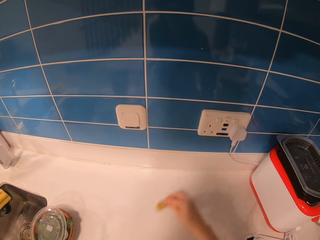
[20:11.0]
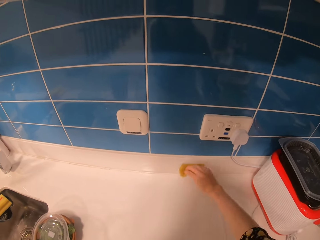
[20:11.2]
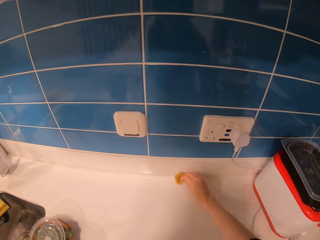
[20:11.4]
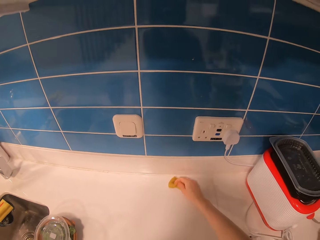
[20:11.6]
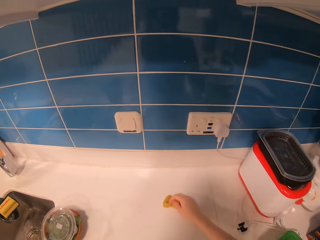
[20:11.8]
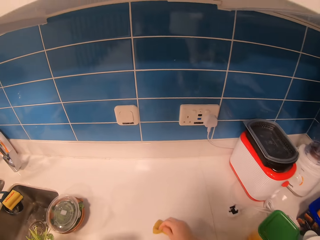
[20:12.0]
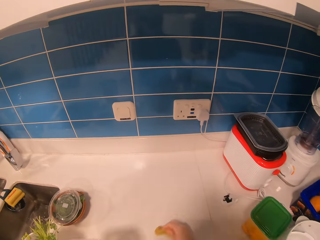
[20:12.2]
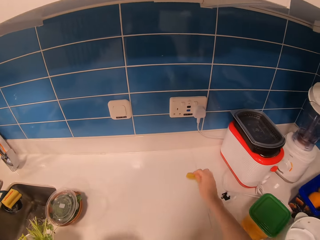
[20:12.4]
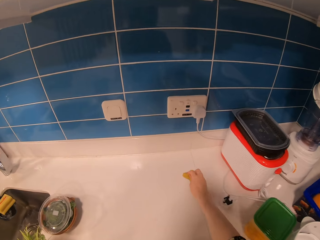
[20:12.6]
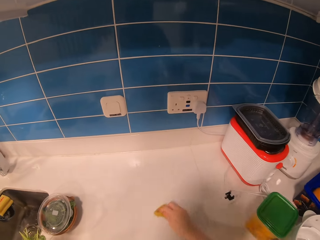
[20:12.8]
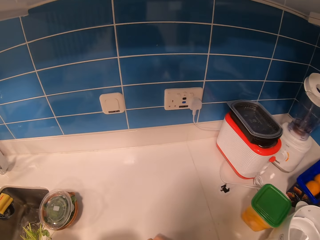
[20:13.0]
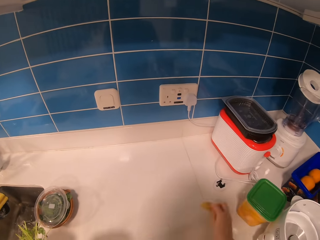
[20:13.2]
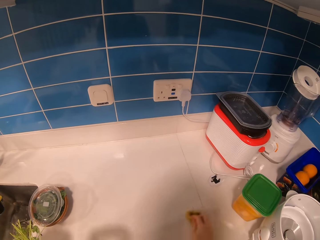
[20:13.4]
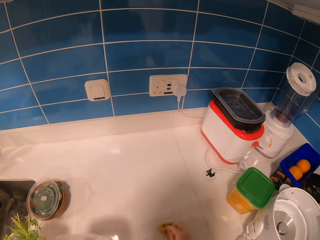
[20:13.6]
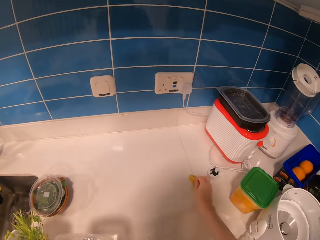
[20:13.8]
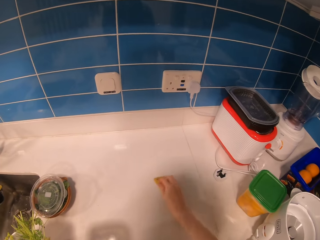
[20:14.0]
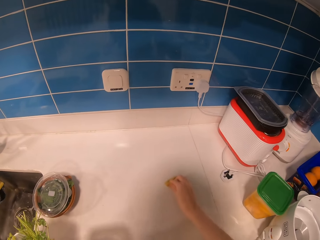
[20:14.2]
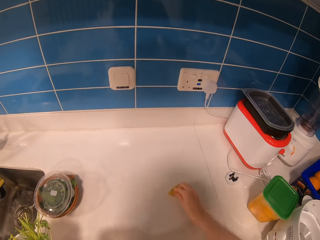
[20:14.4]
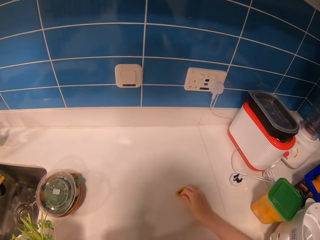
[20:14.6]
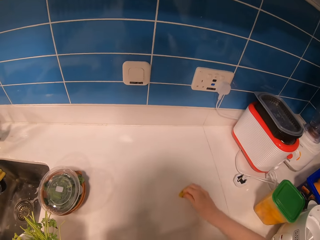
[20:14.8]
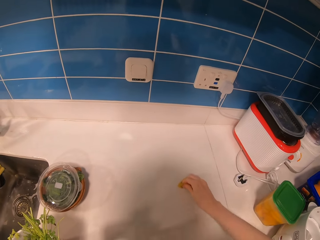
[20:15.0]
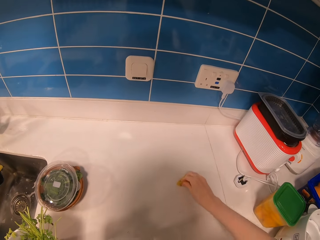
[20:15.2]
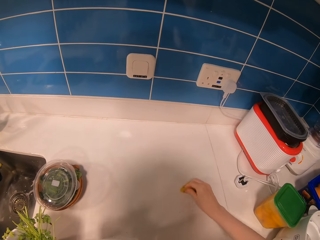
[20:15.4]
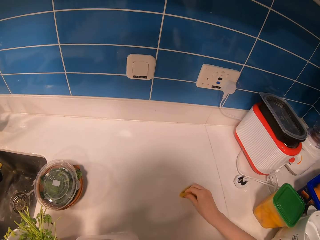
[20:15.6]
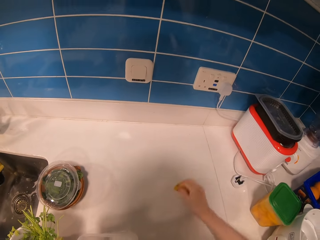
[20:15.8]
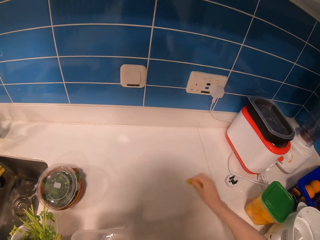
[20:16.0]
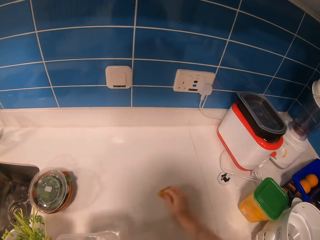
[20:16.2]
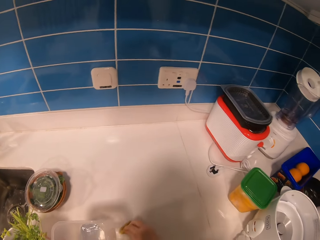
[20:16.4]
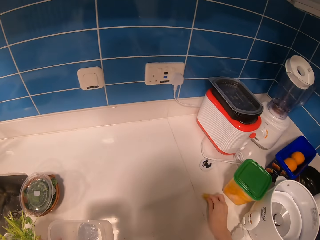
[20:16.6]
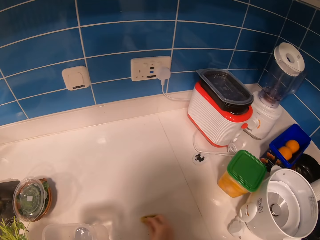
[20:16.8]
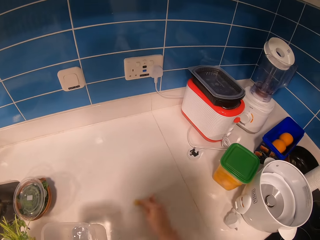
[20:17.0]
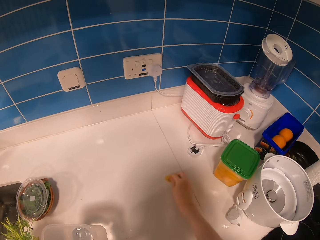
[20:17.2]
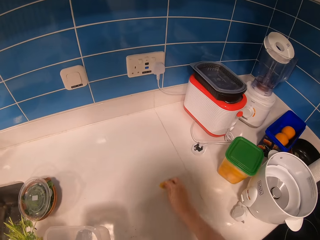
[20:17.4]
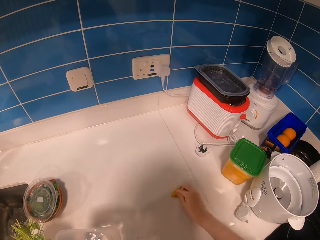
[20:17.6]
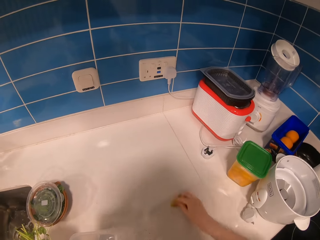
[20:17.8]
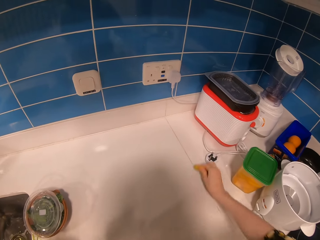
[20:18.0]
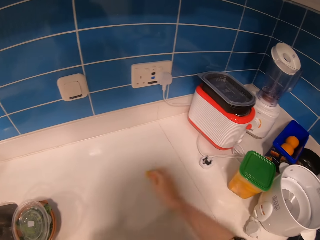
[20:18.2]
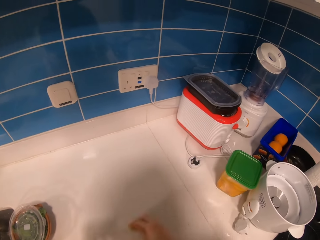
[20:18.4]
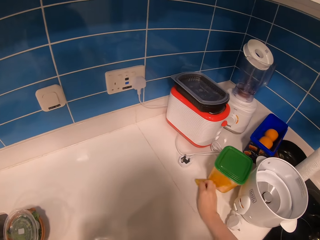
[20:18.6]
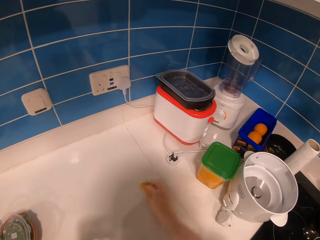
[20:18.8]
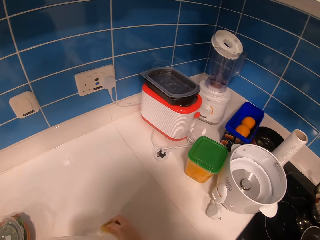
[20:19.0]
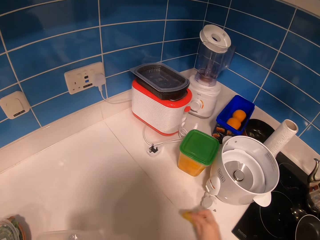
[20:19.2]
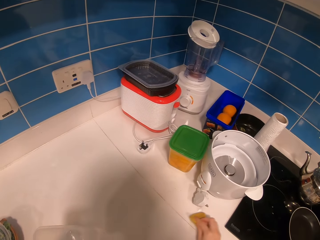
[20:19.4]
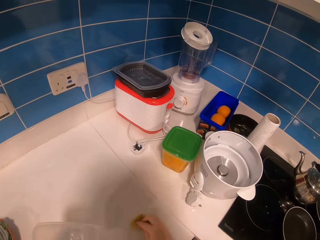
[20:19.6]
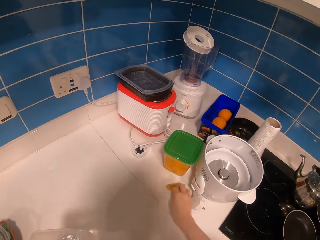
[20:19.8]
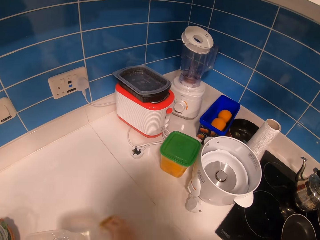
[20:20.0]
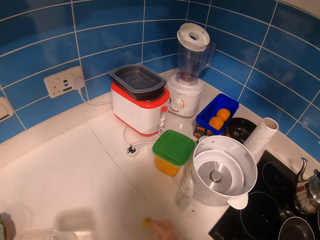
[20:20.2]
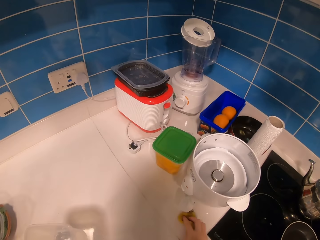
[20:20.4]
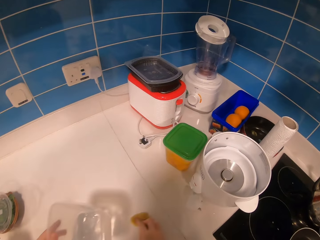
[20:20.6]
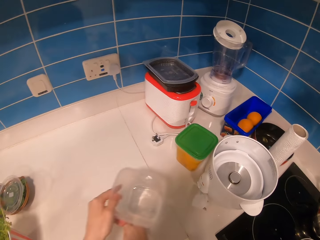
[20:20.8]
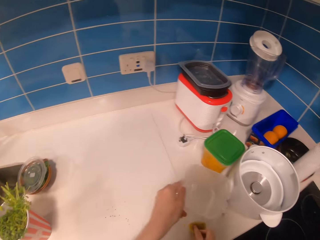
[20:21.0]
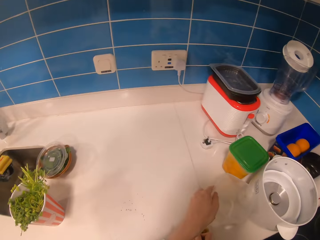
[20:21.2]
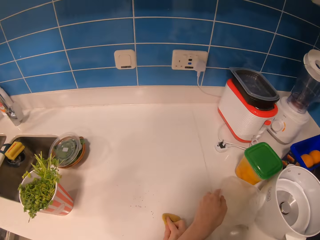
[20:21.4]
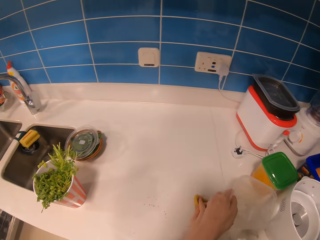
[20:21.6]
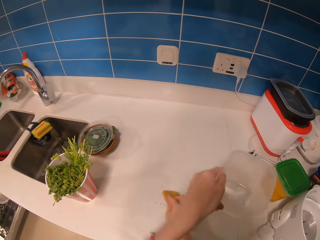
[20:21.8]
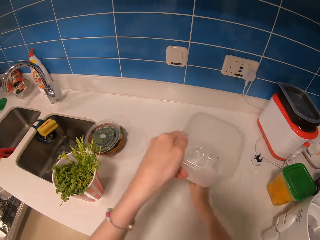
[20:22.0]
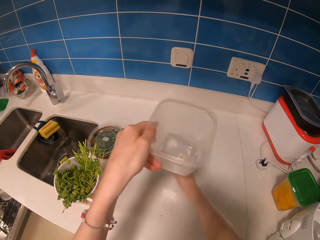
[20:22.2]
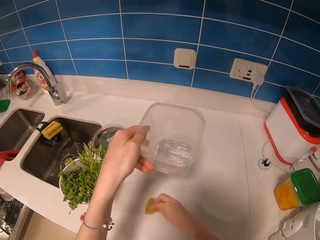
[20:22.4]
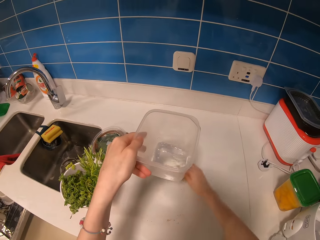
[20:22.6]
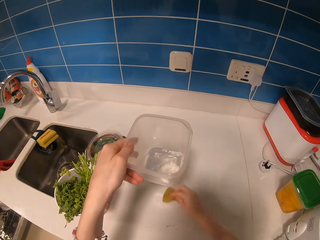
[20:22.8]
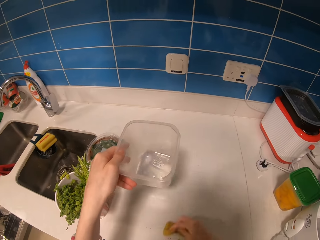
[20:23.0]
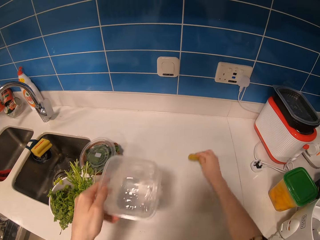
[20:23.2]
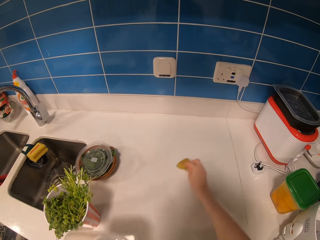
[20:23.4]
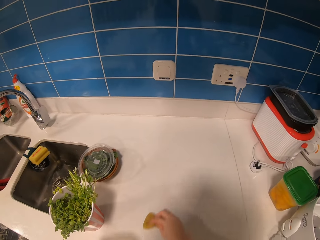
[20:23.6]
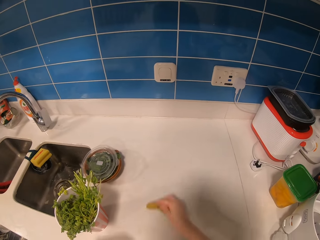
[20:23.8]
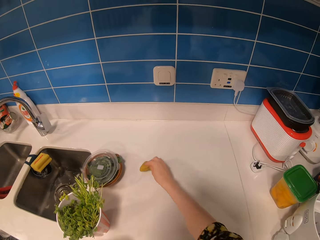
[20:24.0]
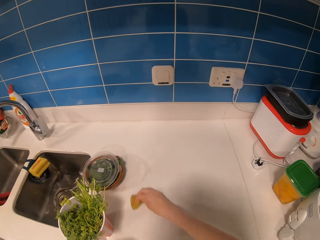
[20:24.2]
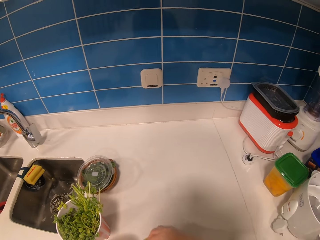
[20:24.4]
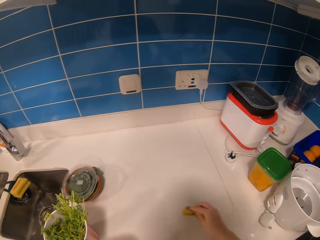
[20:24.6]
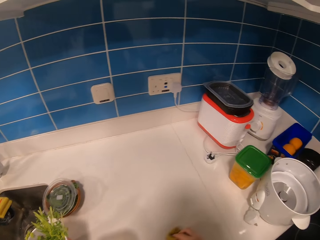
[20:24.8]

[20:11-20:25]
The camera wearer carries a tin with the left hand. They wipe the surface. They drop the container and lift the container.

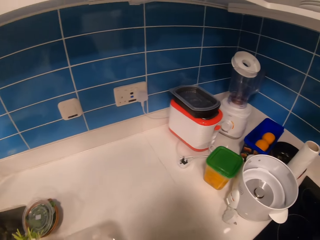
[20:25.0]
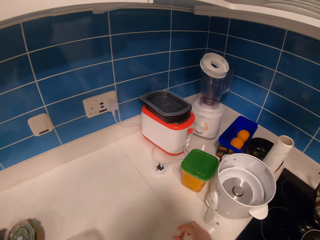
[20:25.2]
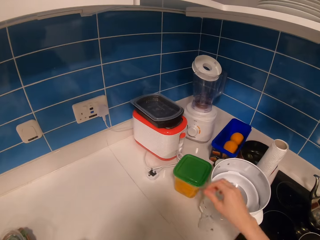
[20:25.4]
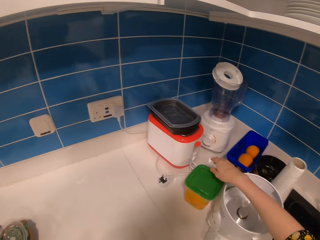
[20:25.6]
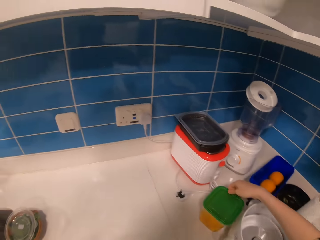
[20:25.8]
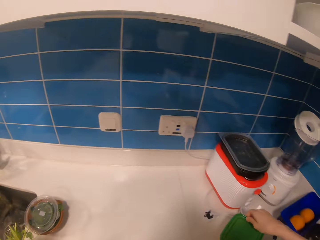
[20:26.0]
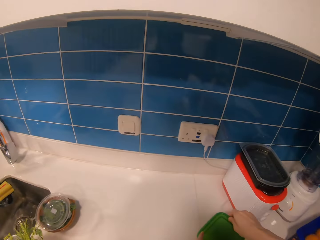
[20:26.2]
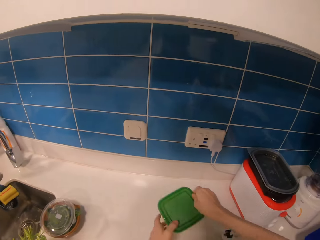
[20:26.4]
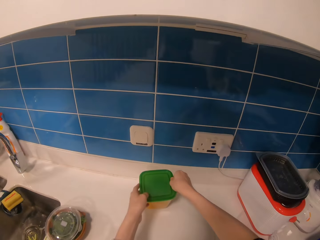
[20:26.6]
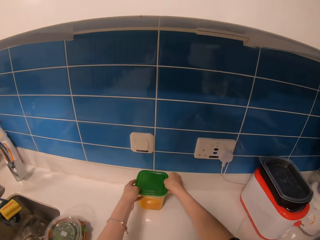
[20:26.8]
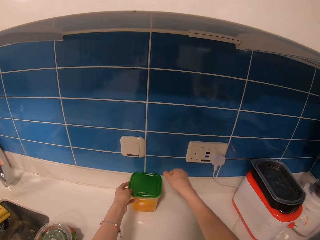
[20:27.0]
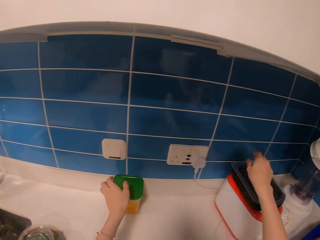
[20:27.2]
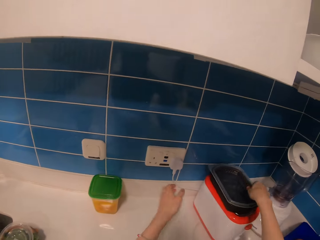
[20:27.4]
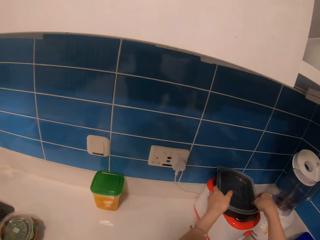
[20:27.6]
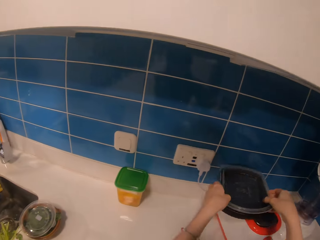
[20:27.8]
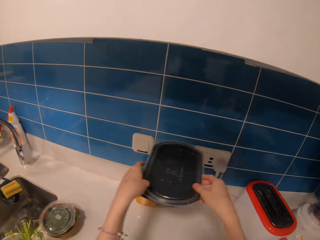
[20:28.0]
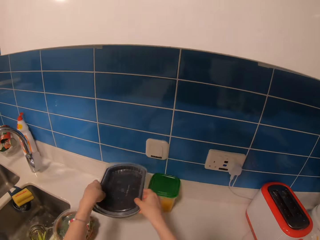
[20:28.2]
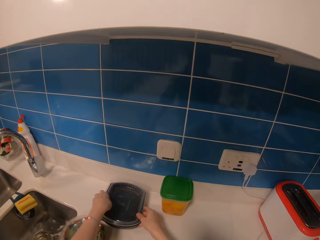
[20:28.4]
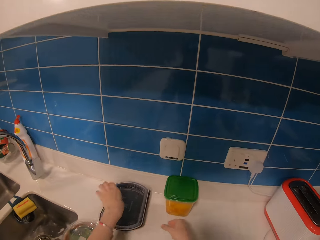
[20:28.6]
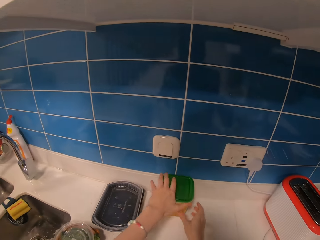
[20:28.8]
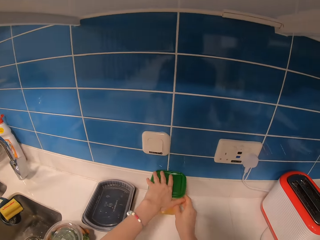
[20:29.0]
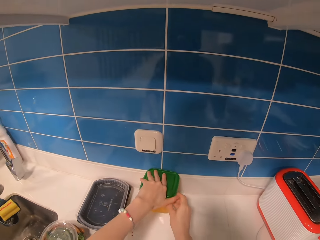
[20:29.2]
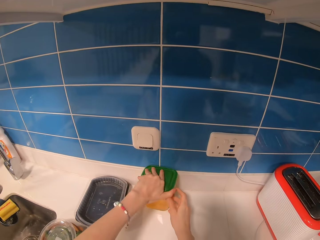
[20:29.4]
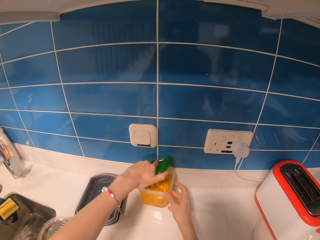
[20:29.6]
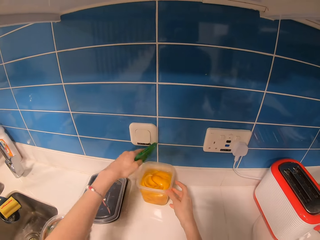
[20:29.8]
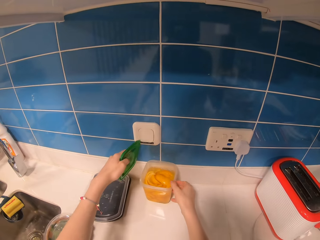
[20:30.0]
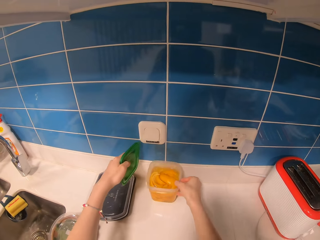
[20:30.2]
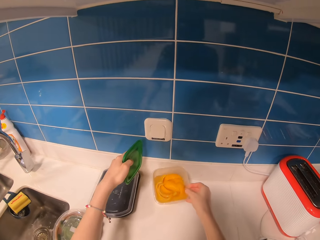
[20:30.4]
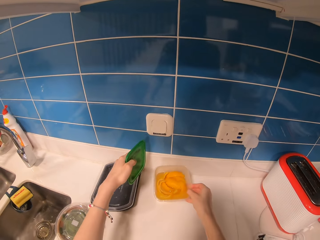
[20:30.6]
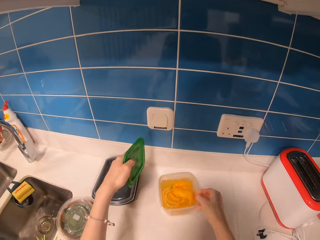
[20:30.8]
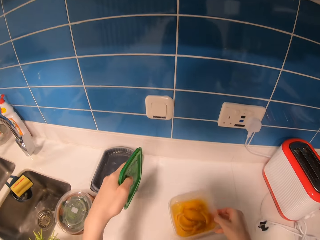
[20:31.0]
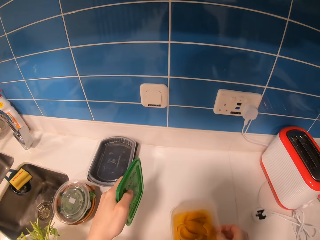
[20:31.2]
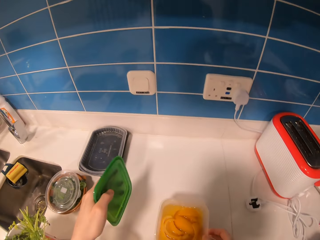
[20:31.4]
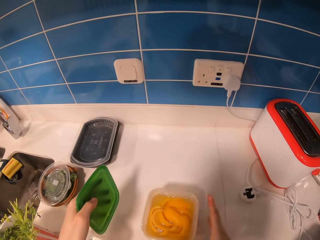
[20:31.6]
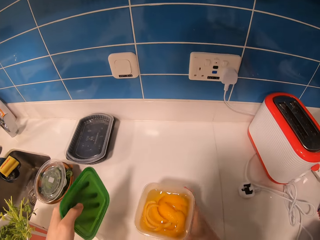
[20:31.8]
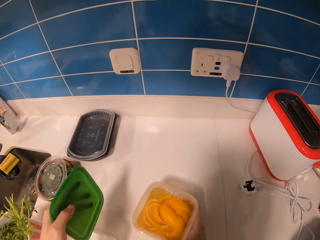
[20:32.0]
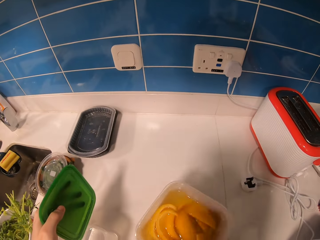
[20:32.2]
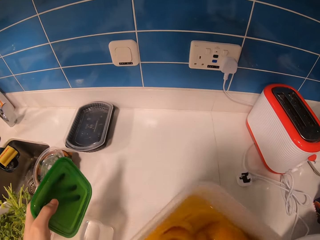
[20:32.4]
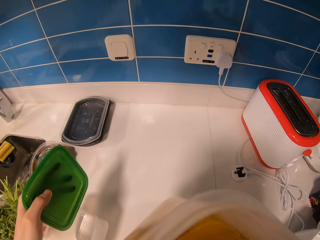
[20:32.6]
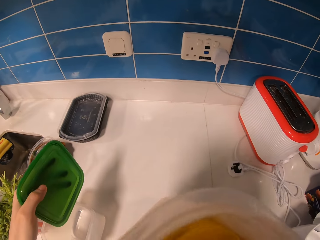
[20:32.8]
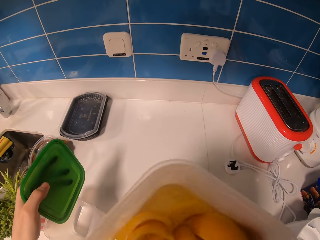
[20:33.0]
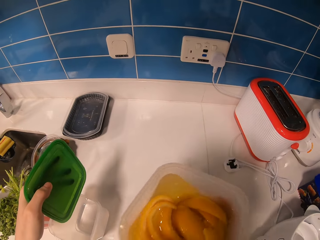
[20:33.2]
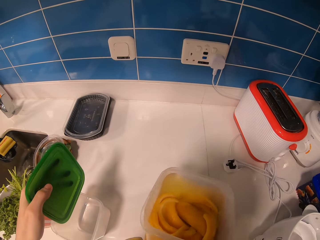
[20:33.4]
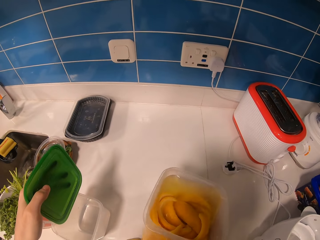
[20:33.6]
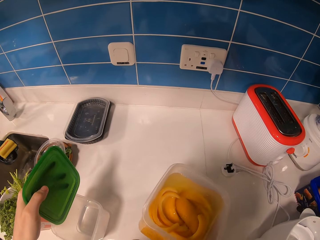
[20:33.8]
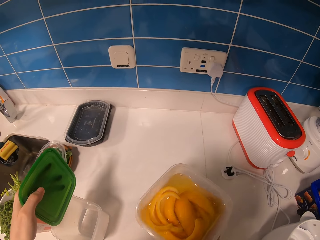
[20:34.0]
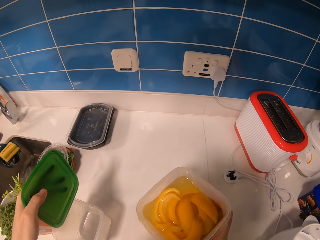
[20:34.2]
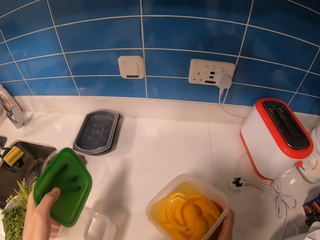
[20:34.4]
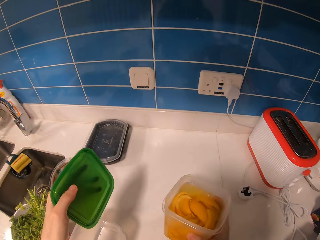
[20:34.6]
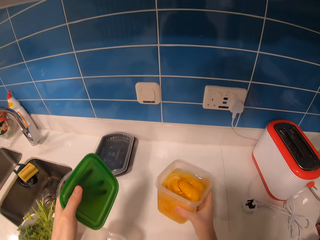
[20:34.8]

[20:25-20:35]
The camera wearer moves a tin from the surface and puts the tin on the surface. They pick up the container, drop the container, and hold the container. They open the tin, move the tin closer, lift the container, smell at the tin, and lower the container.
